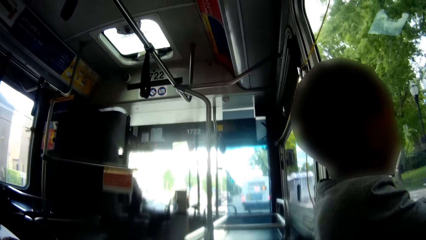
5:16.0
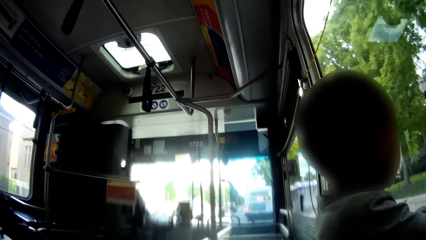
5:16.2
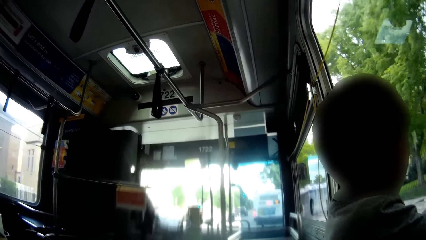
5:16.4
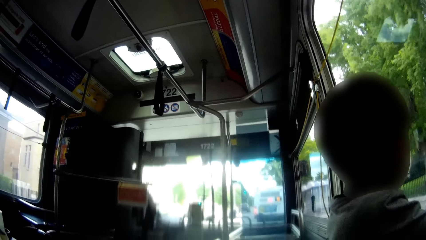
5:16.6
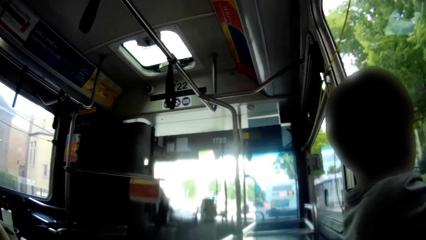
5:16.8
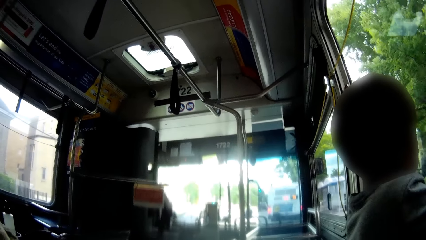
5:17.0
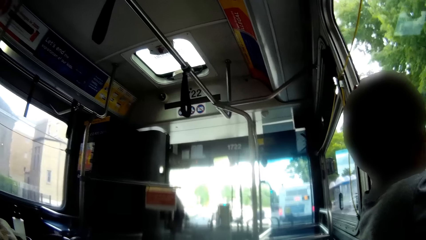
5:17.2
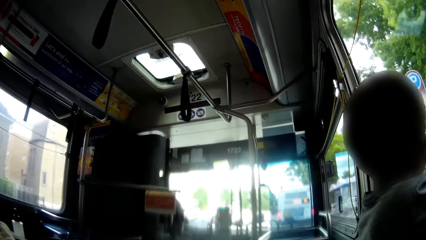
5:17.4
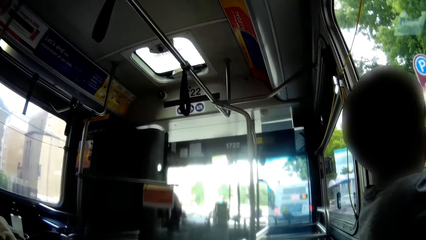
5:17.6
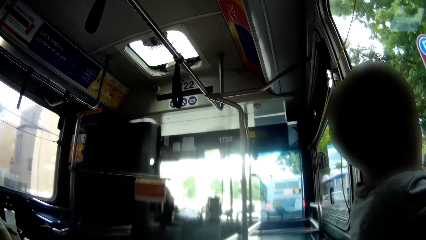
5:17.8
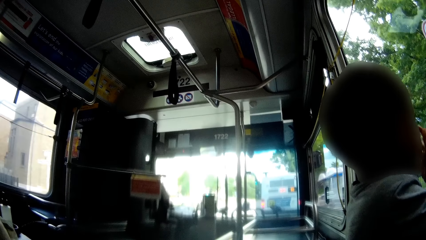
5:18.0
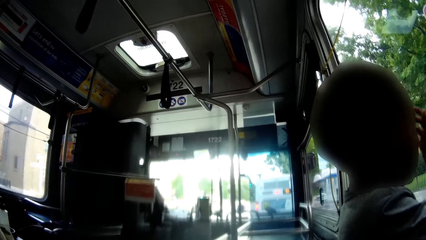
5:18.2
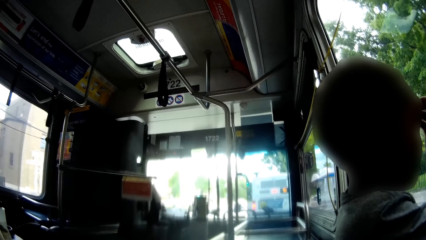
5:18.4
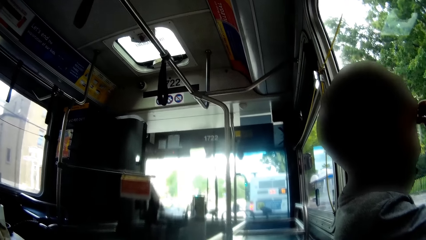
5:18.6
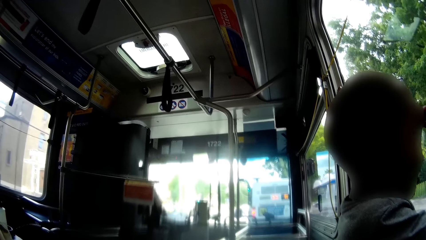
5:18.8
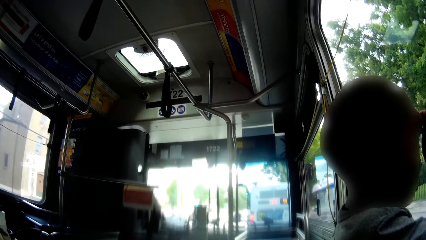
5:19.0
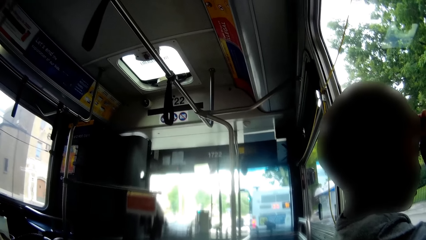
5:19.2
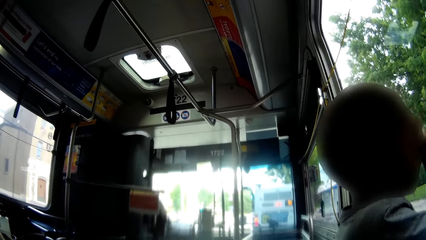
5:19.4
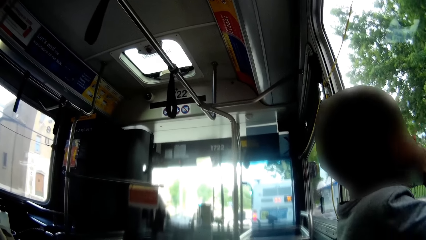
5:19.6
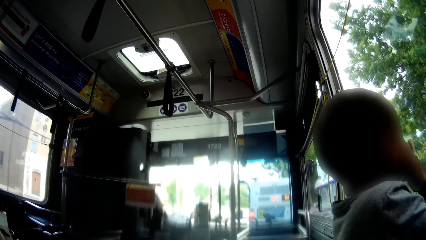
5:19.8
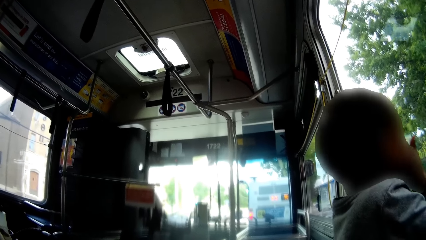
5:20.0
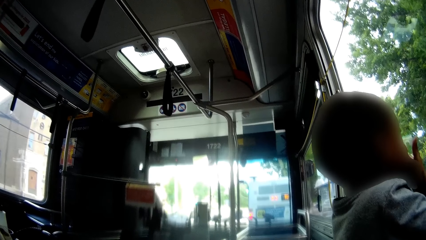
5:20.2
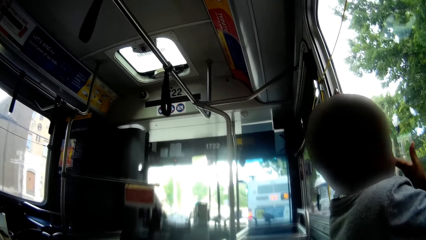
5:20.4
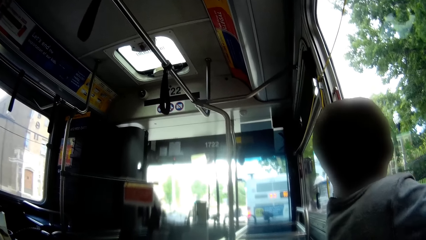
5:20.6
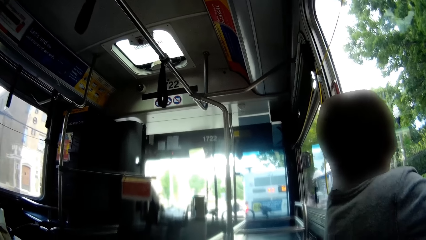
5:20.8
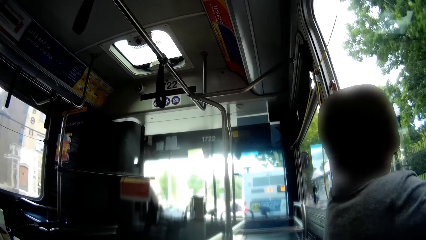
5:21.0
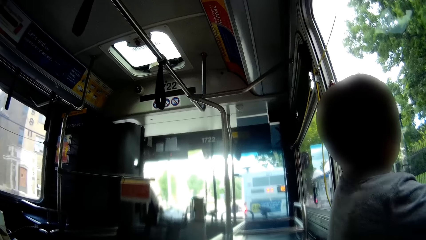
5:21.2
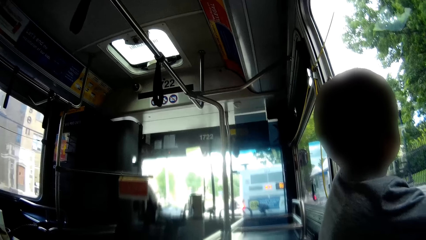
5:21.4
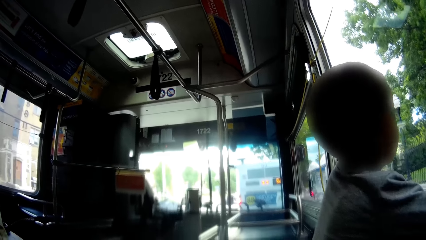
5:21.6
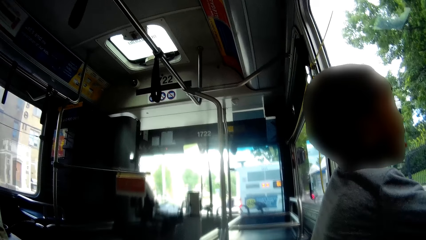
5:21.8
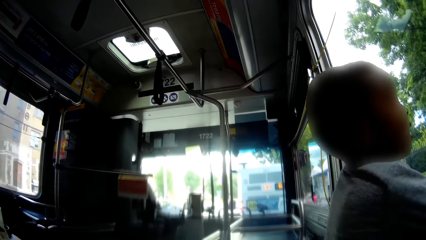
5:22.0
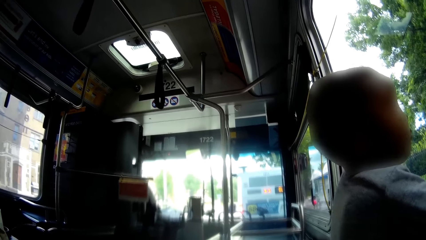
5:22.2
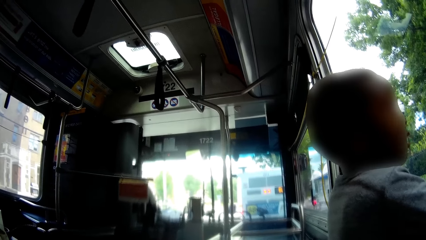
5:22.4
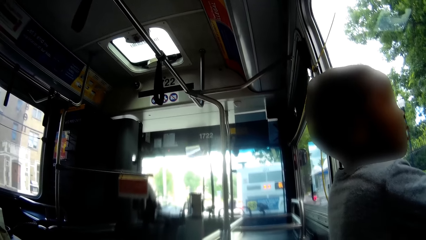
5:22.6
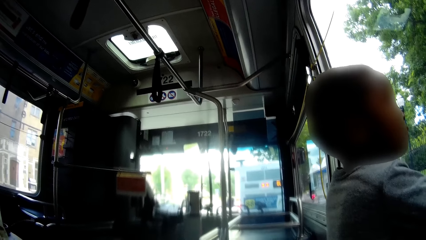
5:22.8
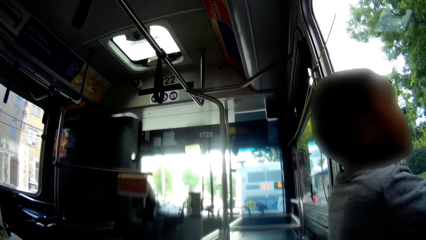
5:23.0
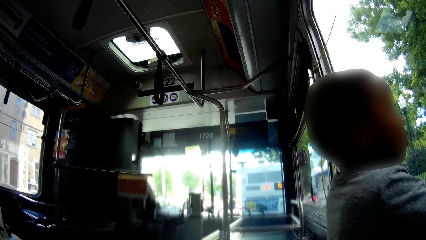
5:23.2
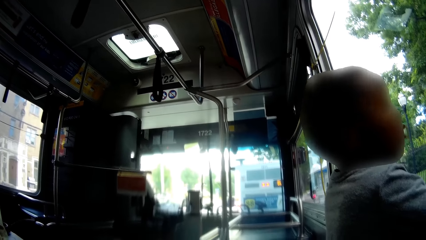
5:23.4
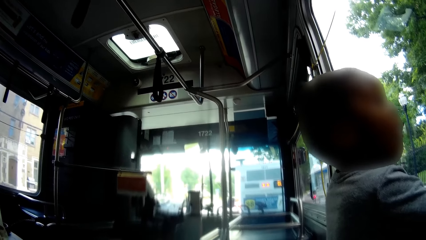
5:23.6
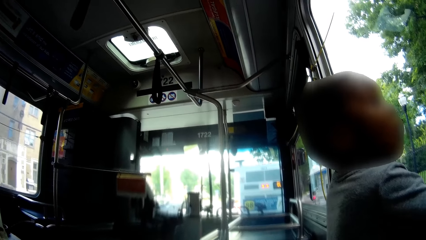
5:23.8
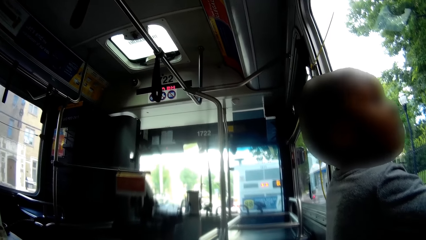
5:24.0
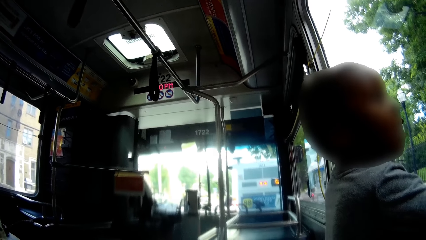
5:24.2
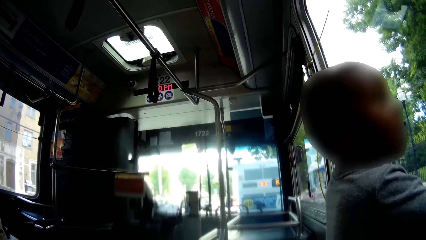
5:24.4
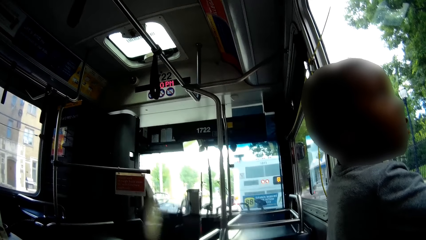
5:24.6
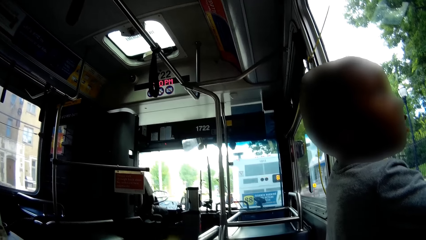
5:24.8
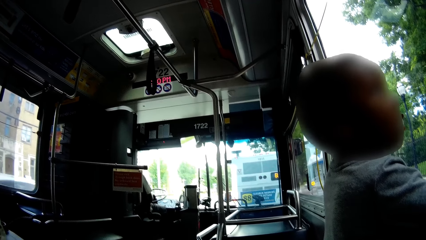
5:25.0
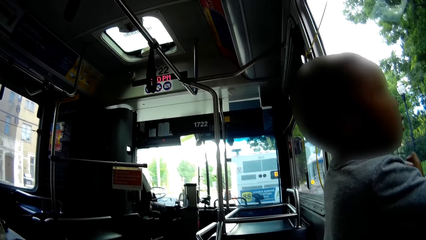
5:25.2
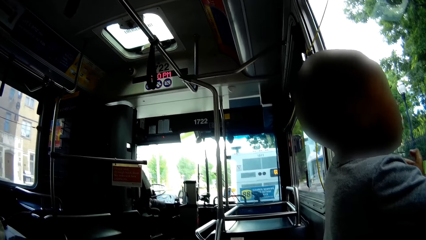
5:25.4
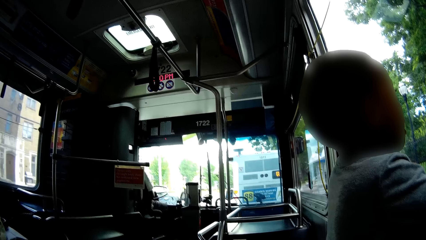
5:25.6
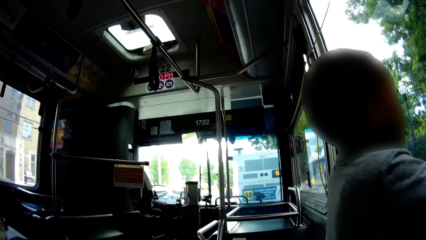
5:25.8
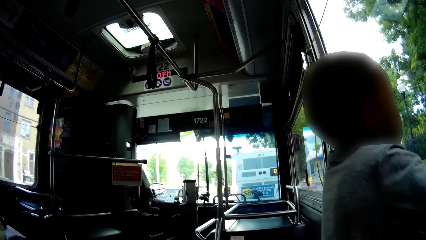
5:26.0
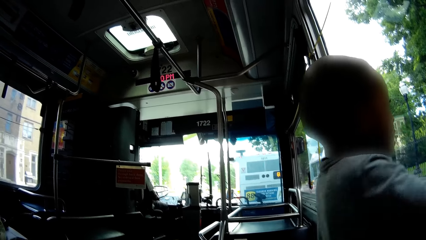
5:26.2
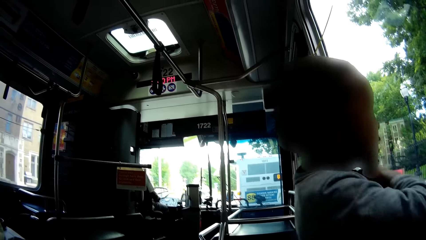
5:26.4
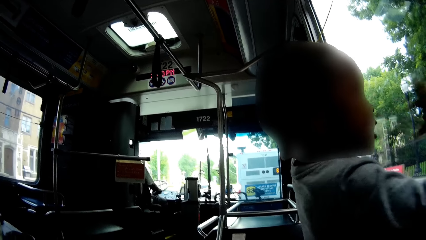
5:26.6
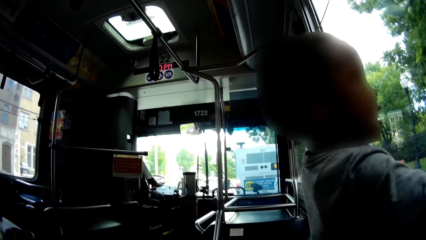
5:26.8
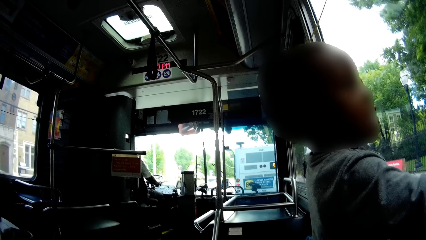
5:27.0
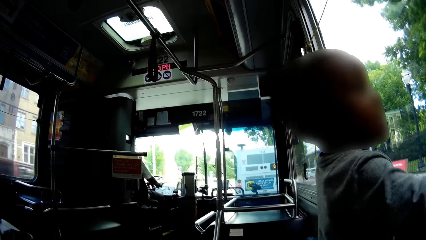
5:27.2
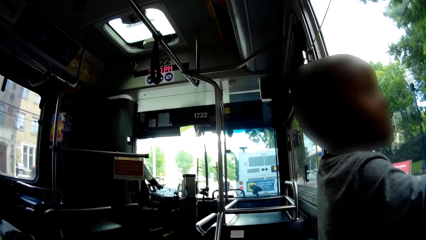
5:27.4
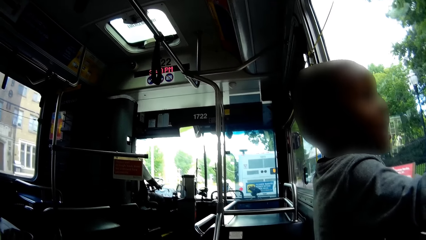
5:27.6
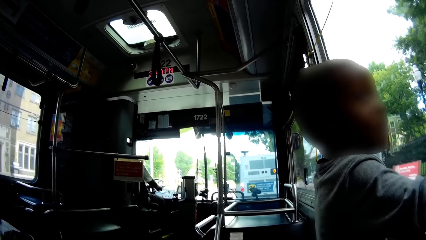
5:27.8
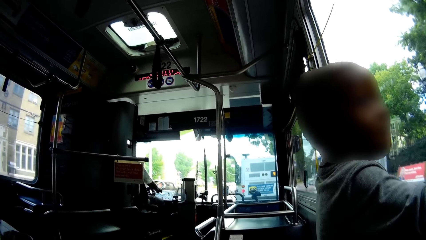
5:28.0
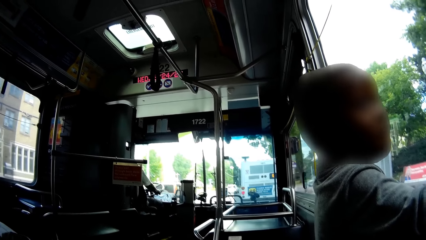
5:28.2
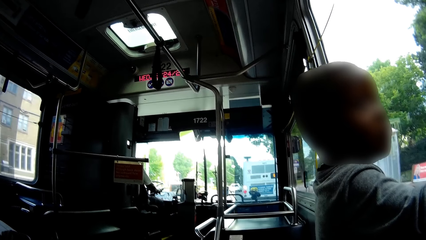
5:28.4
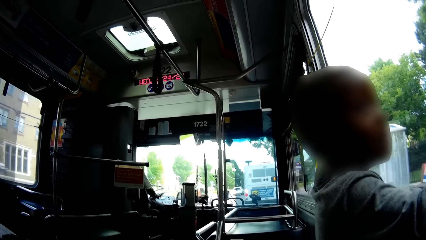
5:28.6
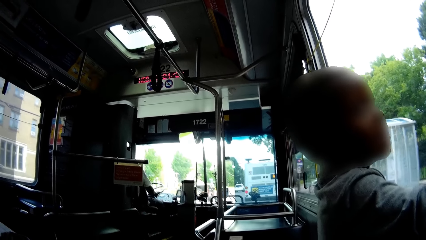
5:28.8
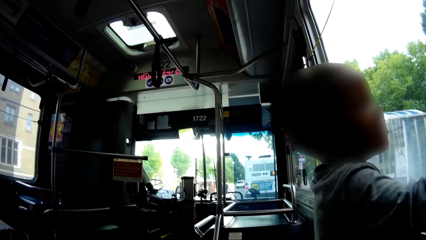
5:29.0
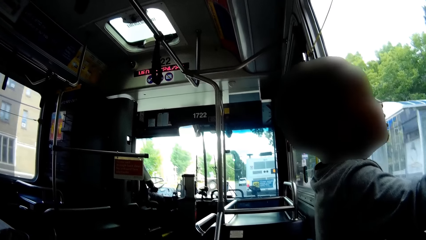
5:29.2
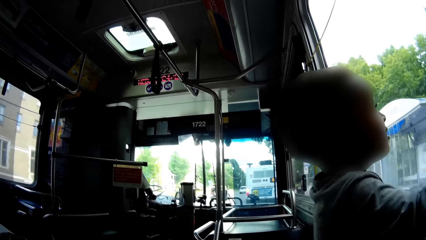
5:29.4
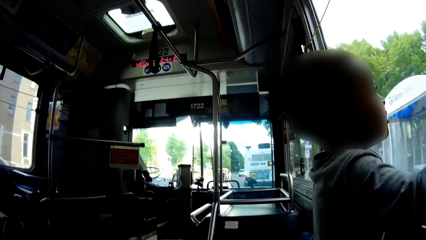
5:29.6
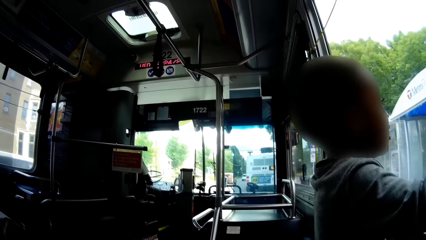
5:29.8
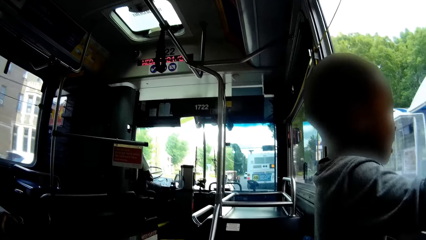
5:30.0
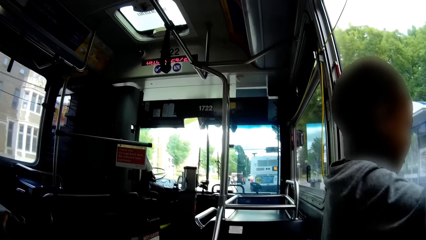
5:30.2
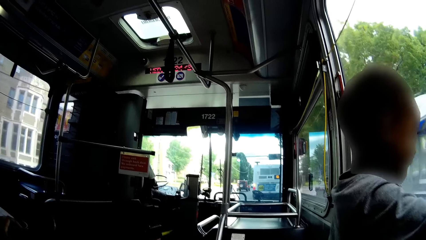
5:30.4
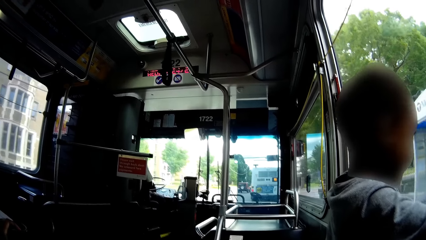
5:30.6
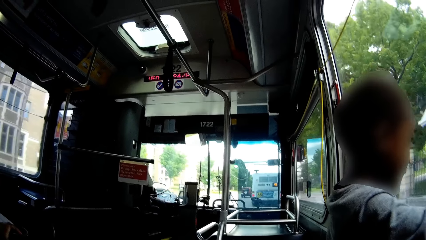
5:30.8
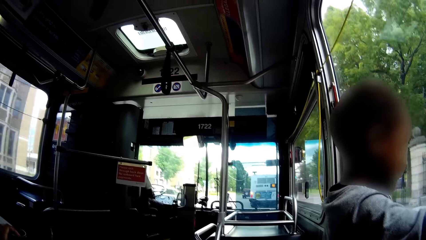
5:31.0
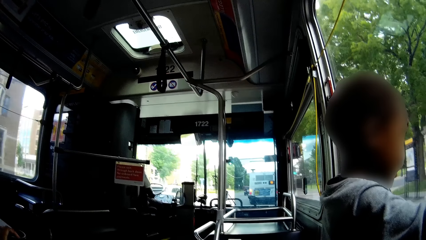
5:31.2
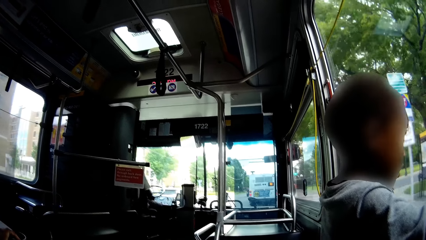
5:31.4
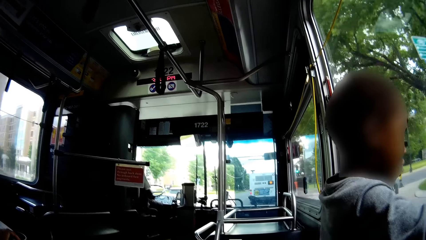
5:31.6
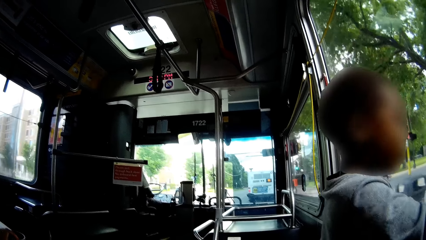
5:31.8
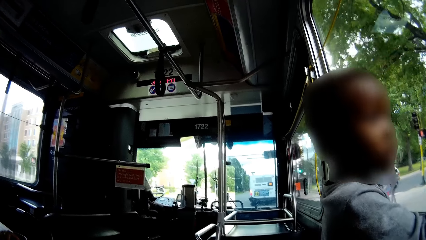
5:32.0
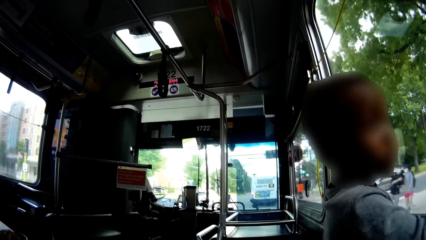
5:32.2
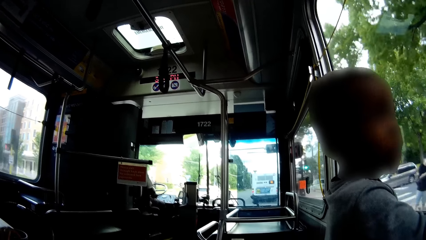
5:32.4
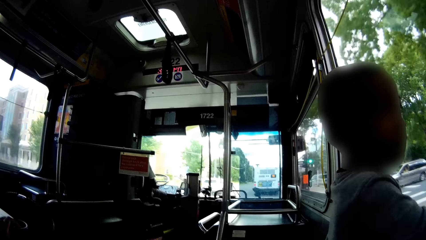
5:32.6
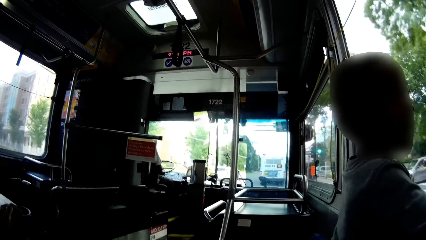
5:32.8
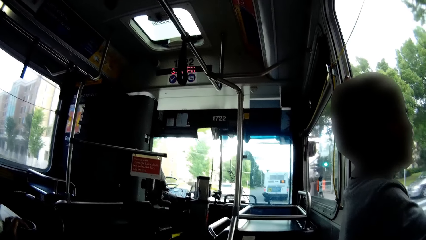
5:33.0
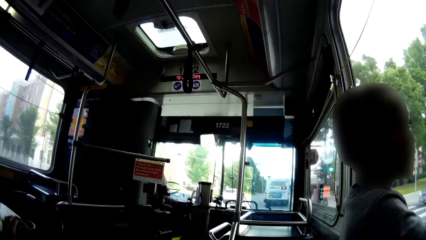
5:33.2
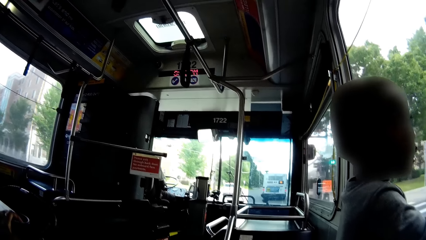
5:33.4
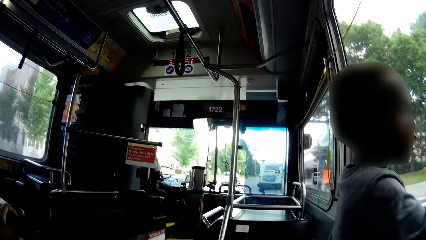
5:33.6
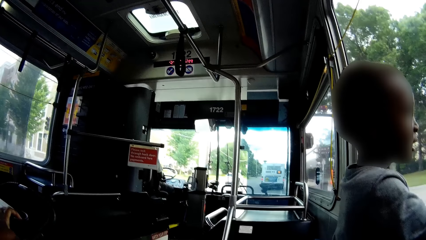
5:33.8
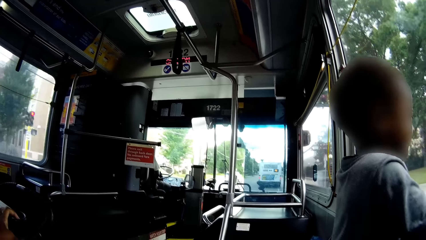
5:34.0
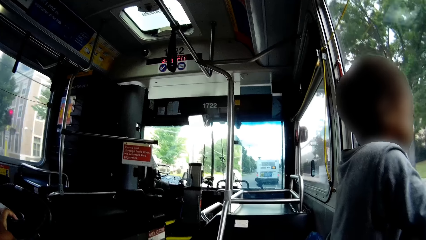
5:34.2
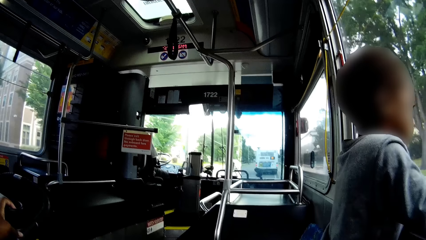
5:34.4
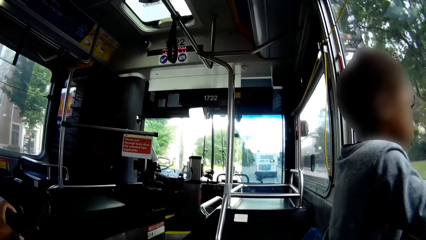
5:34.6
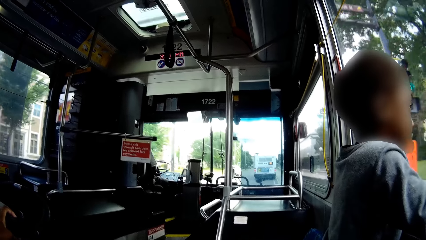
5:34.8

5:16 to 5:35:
The boy touches his face with his right hand. The camera wearer continues to sit as the bus has stopped moving. They continue to sit as the bus has continued moving.
